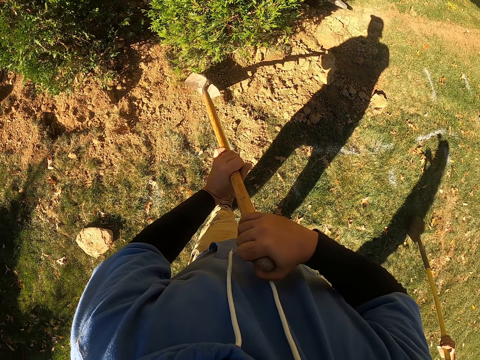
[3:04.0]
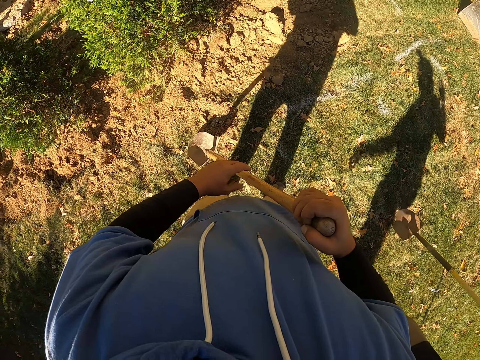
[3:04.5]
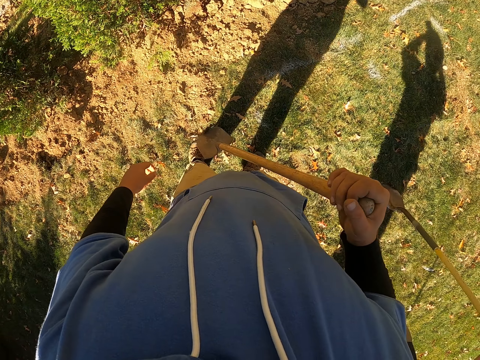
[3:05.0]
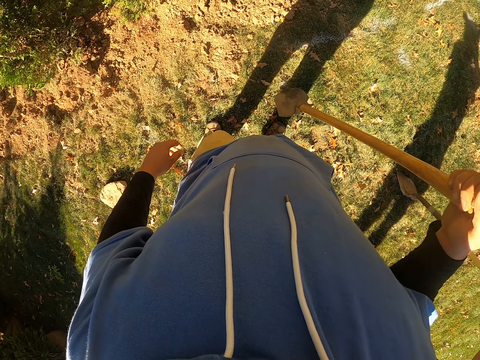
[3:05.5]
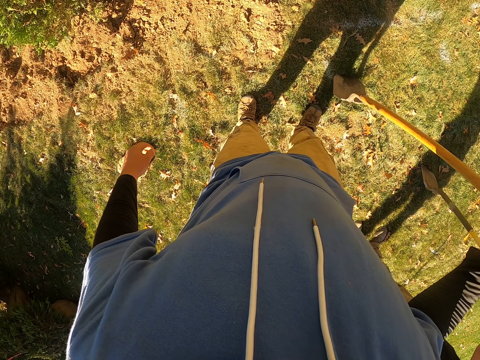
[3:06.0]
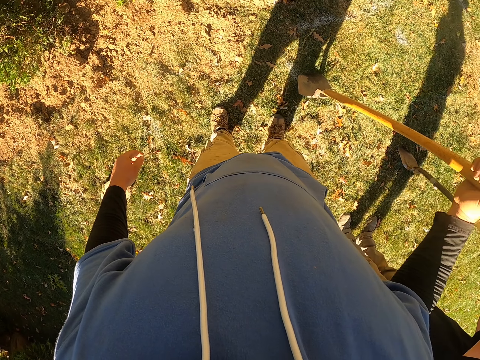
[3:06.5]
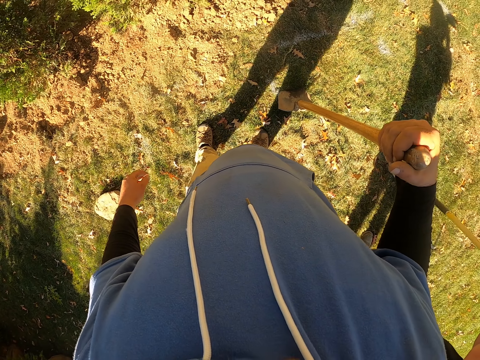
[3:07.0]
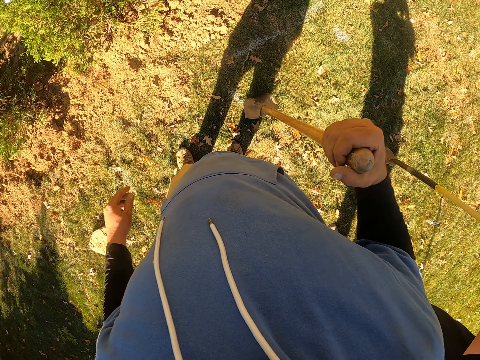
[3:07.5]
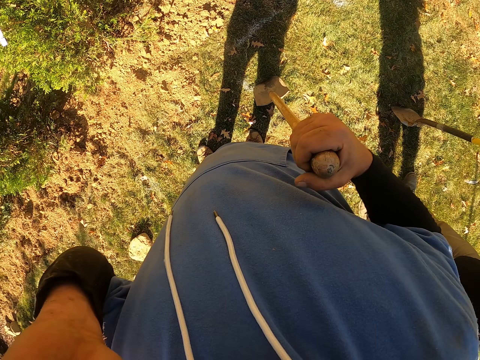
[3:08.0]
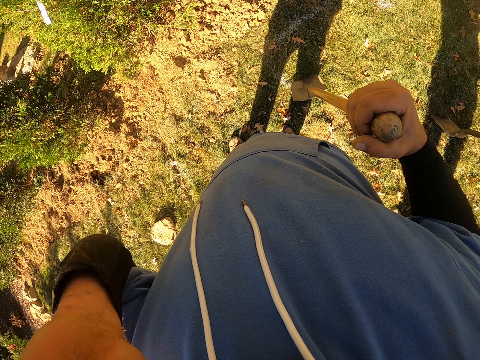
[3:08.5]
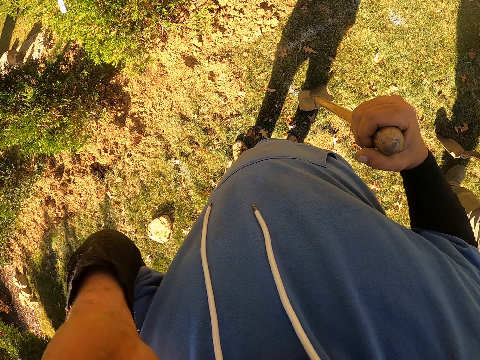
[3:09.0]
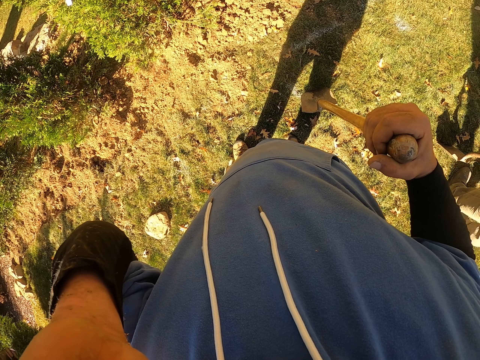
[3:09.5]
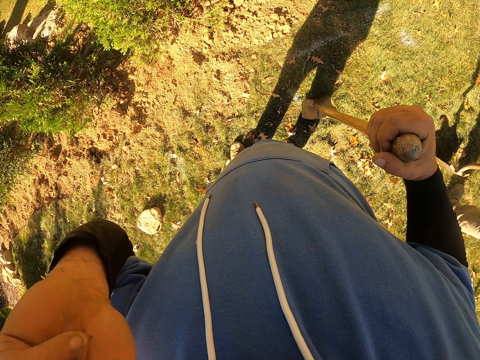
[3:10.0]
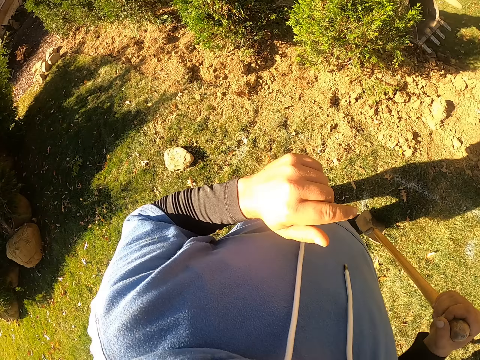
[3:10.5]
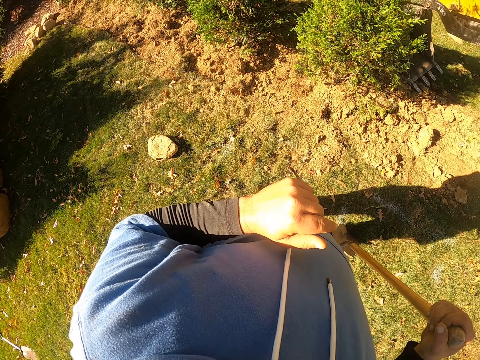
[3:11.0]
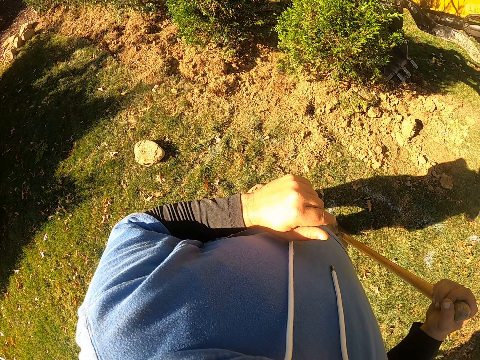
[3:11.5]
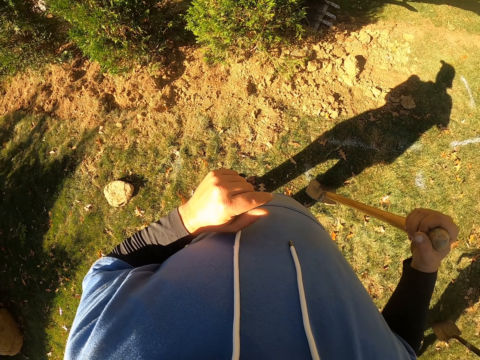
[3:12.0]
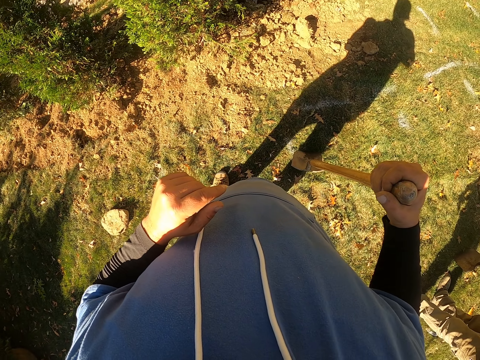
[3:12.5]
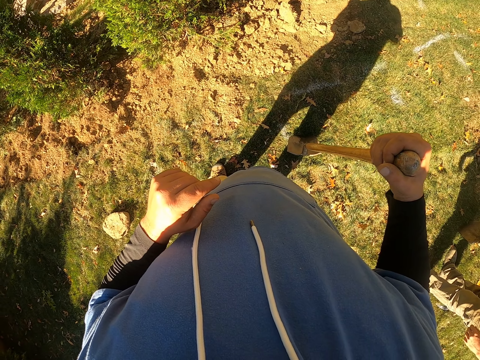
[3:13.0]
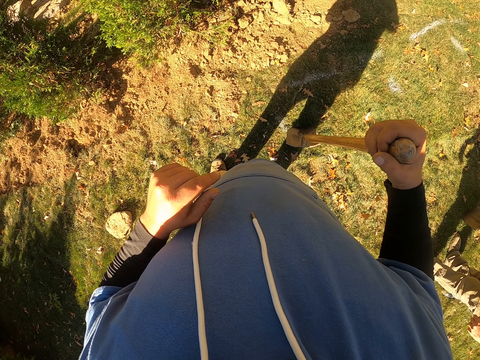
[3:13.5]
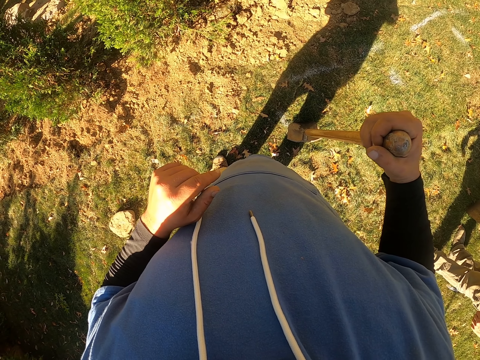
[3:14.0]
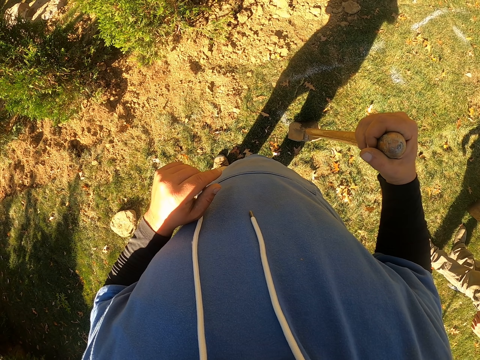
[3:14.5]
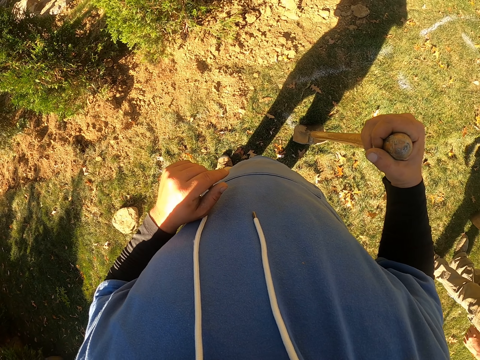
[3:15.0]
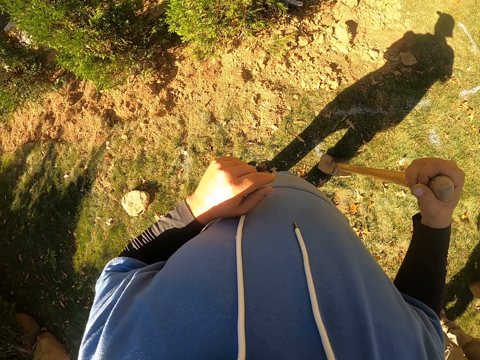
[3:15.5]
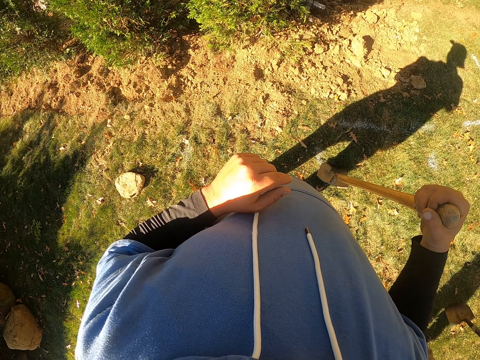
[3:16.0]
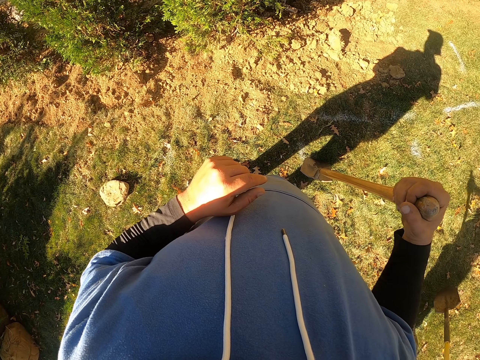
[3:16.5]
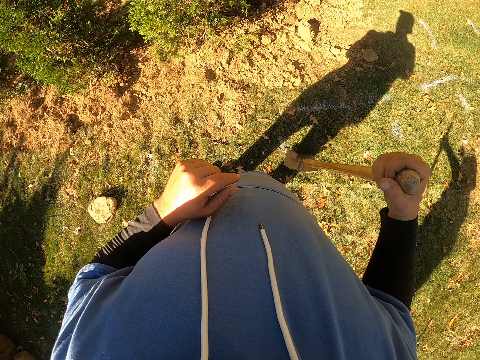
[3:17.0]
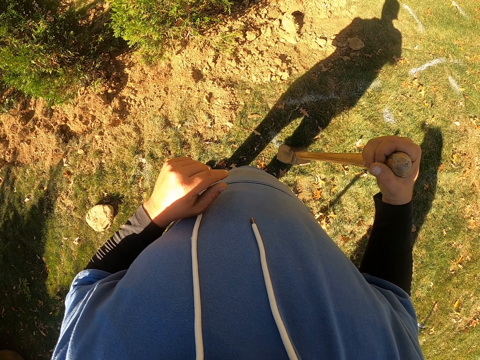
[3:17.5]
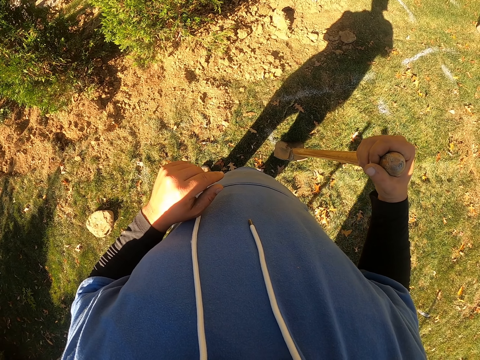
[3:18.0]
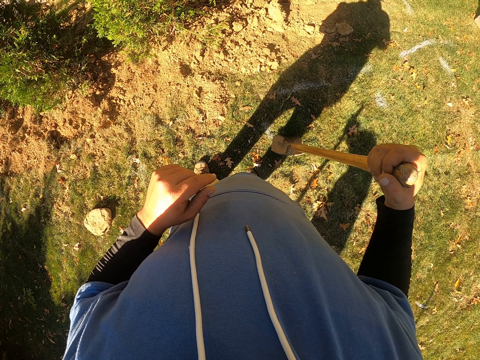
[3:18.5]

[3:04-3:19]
The camera wearer moves the spade up and down. They lift the spade. They put the spade down. They look around. They lift a hand. A man walks. The camera wearer looks around.

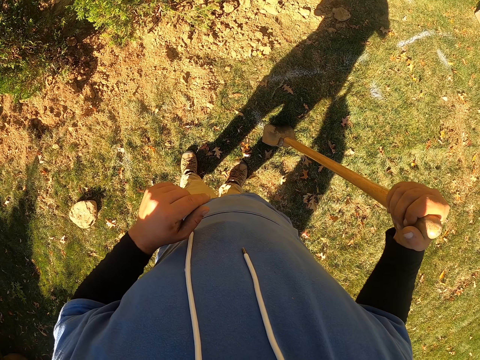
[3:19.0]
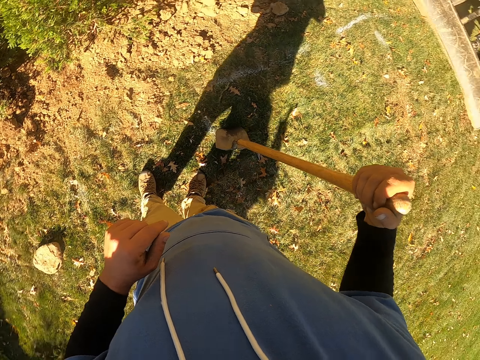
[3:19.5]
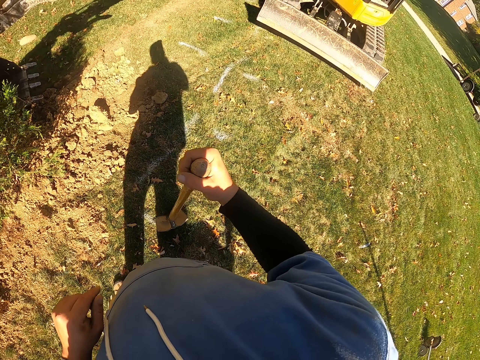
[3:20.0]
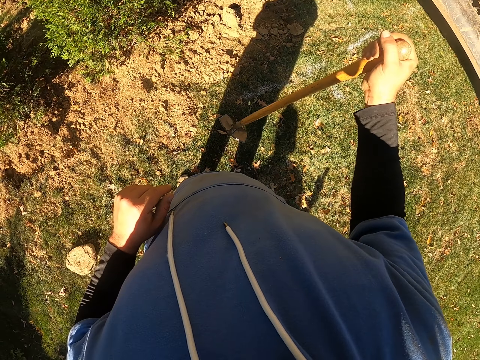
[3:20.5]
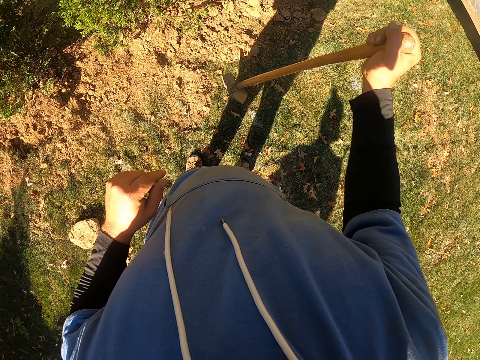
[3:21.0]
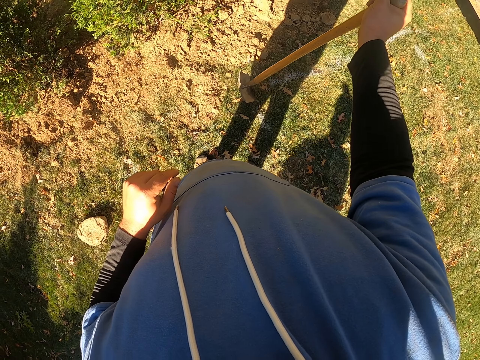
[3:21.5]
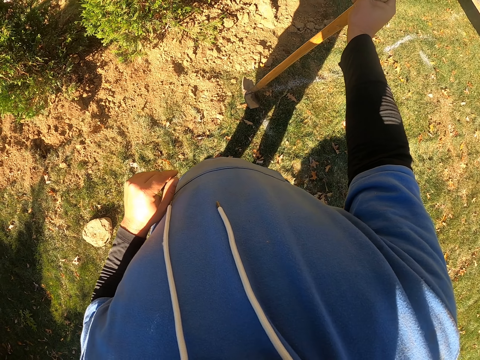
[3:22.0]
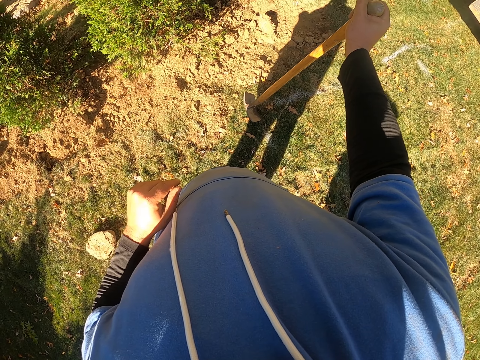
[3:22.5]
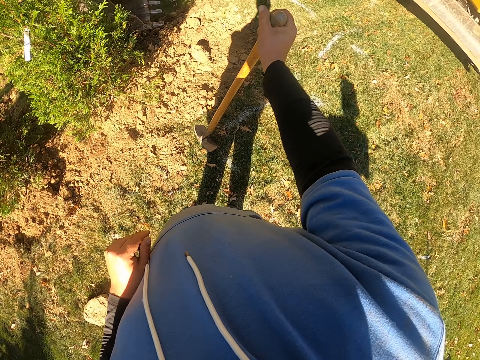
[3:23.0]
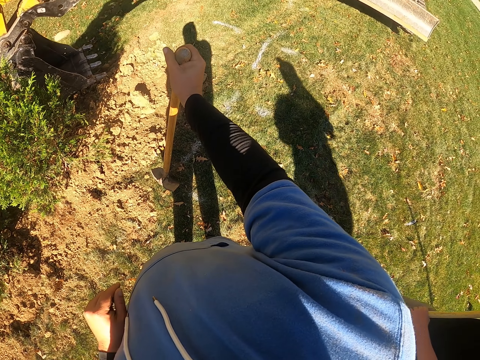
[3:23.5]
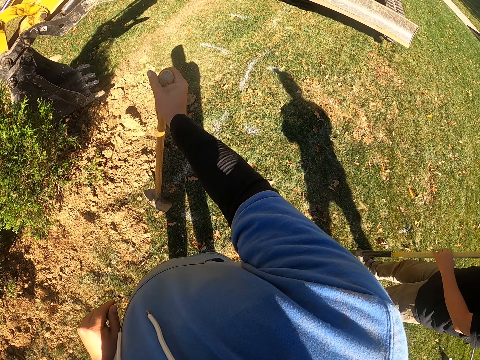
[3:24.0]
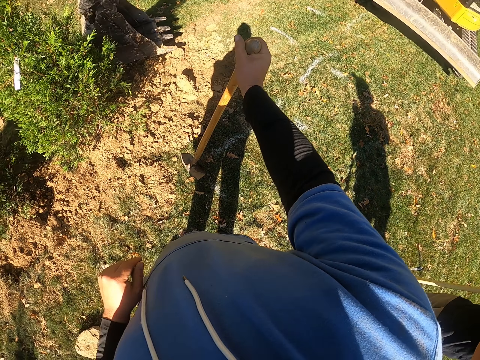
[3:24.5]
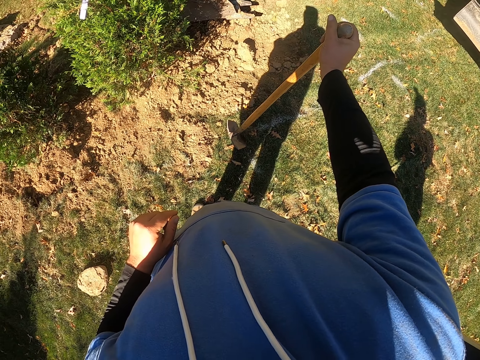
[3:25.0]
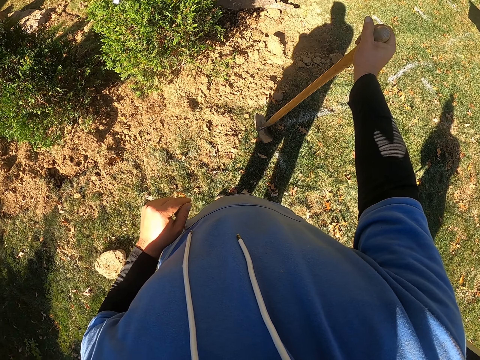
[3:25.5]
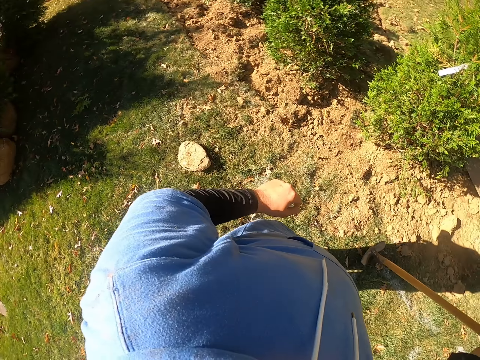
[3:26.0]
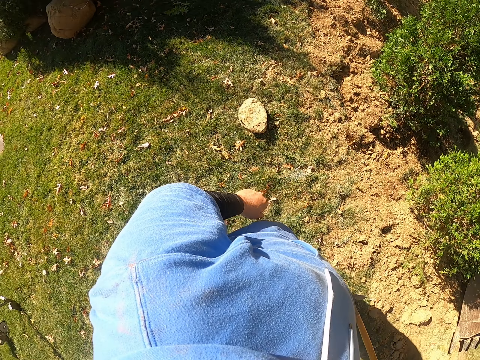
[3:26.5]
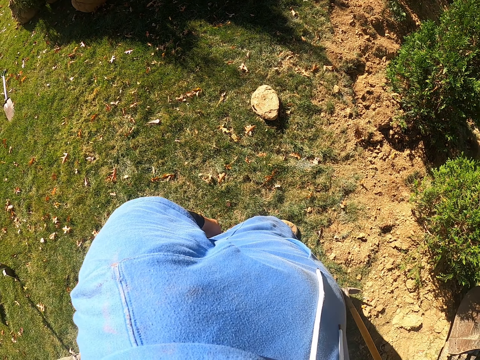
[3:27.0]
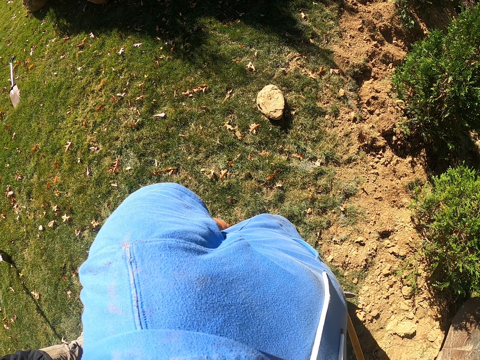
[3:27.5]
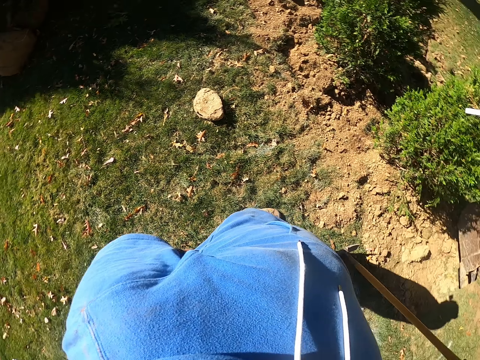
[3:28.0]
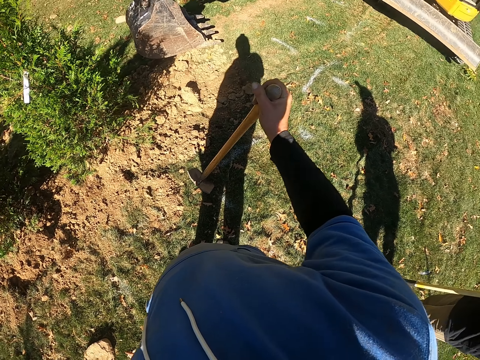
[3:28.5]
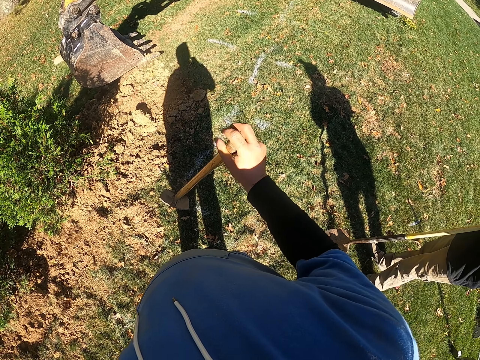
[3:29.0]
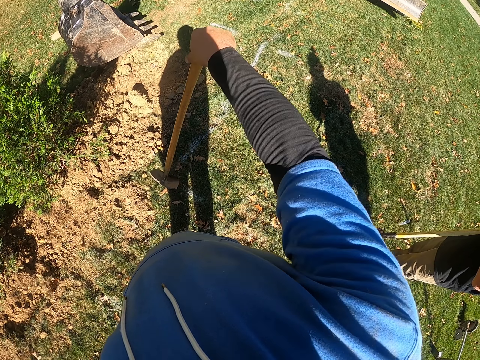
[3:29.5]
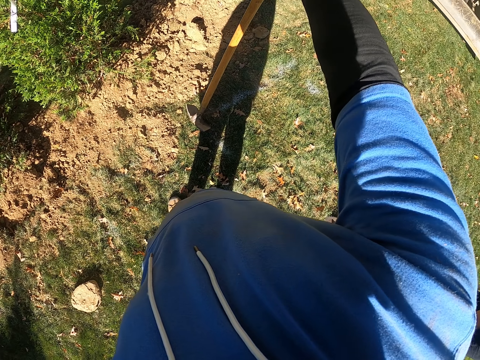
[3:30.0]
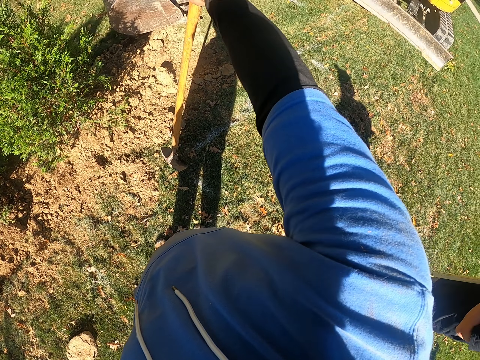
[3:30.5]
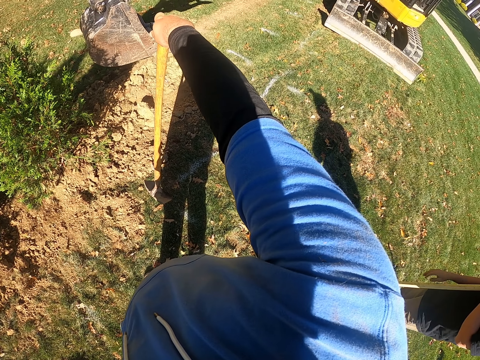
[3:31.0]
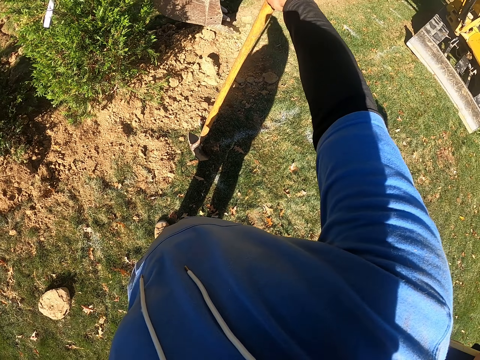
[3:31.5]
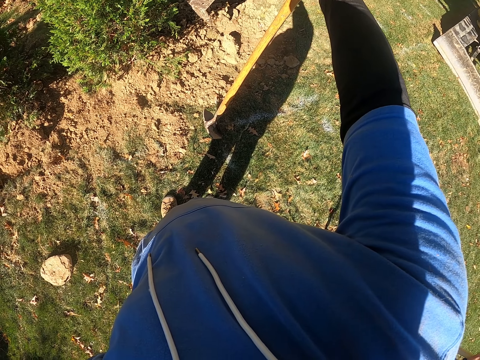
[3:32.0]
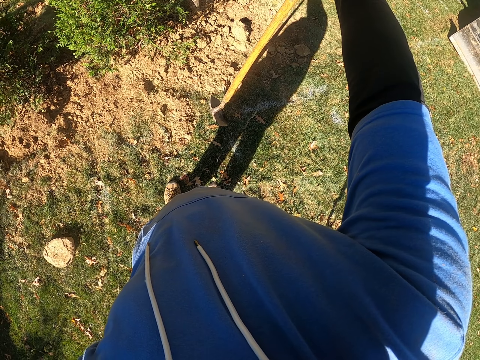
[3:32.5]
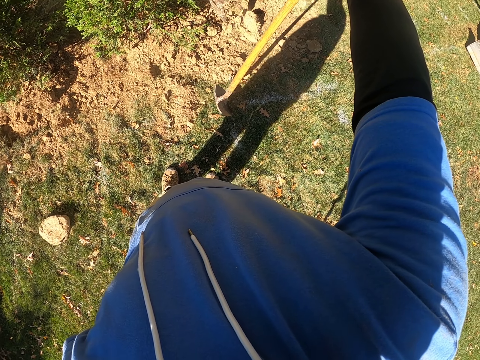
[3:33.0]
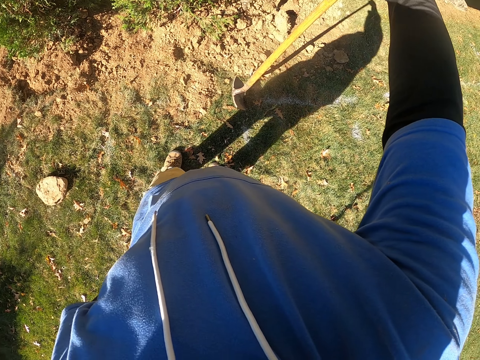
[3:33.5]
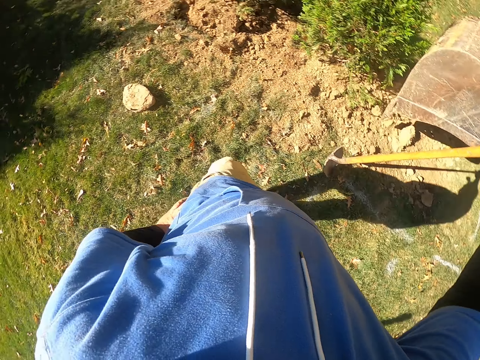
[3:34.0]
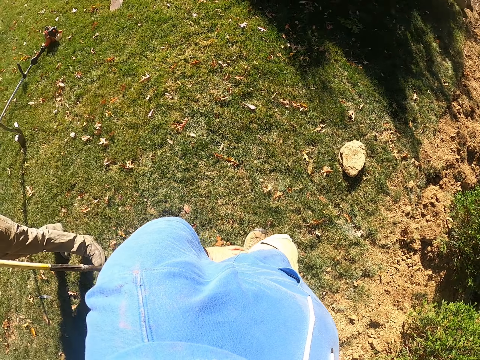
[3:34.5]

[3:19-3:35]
A man walks.
